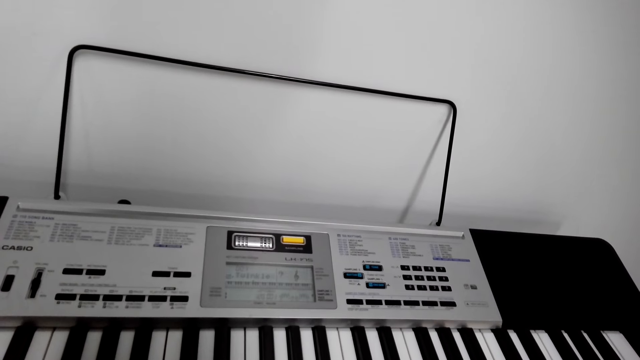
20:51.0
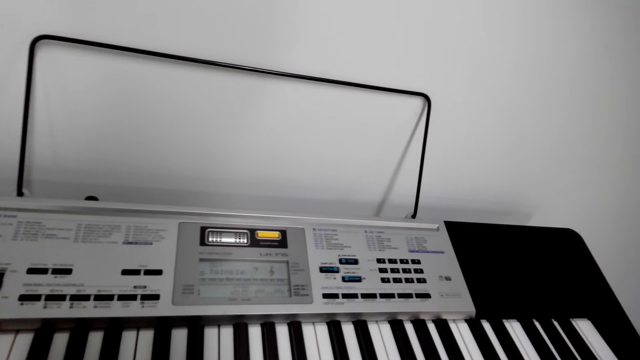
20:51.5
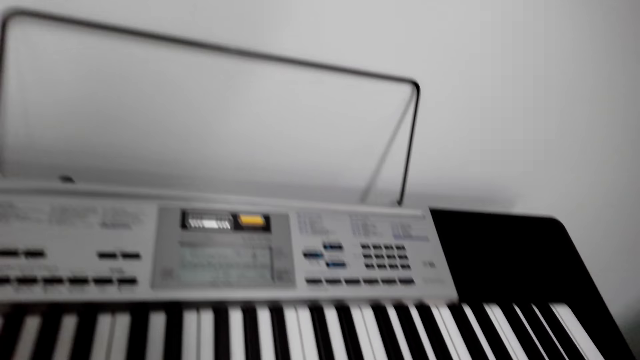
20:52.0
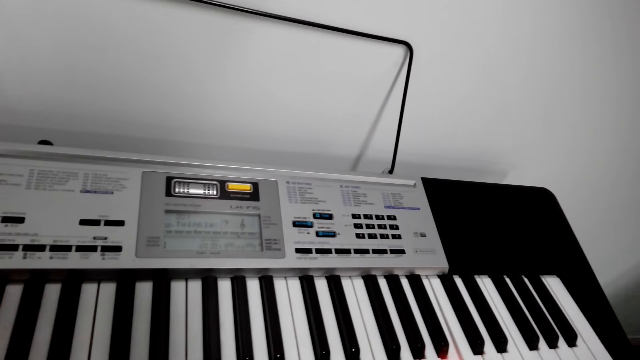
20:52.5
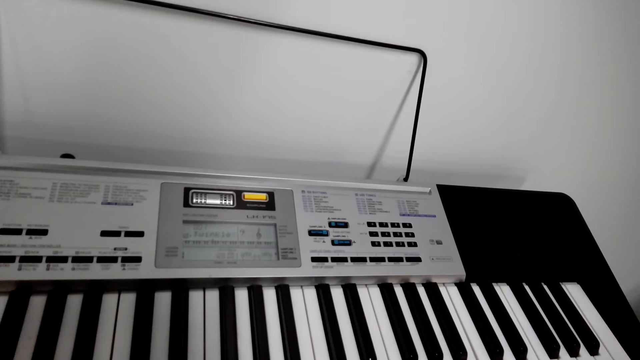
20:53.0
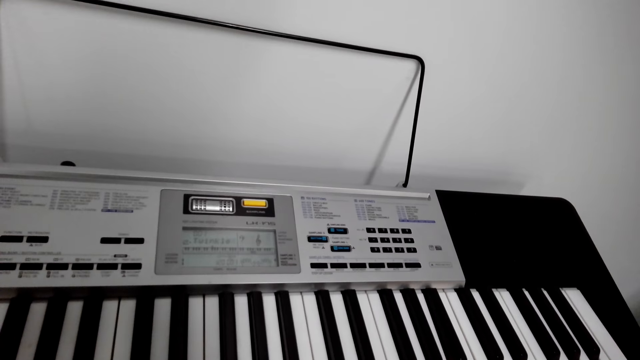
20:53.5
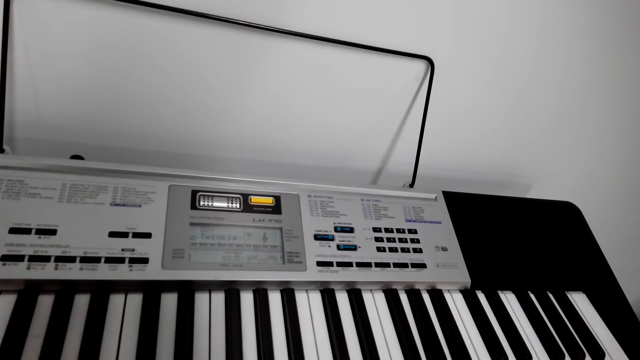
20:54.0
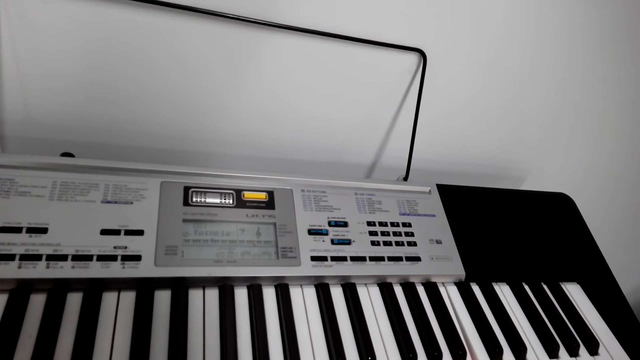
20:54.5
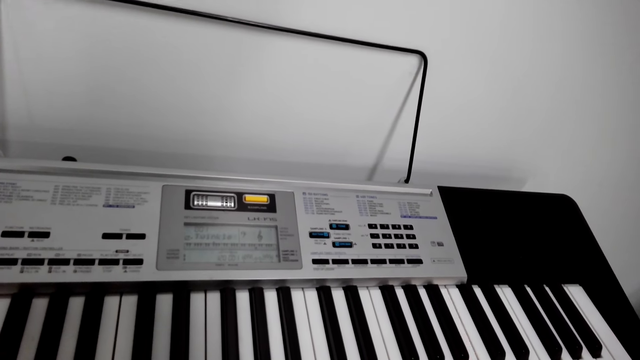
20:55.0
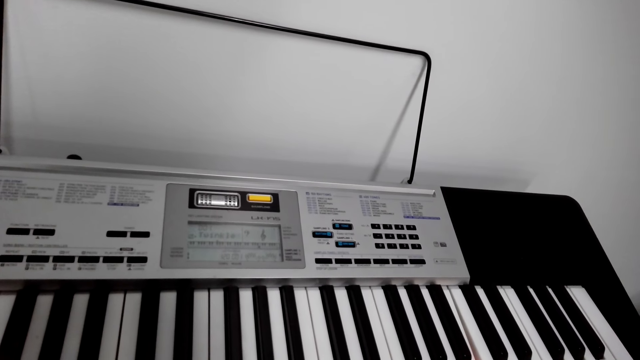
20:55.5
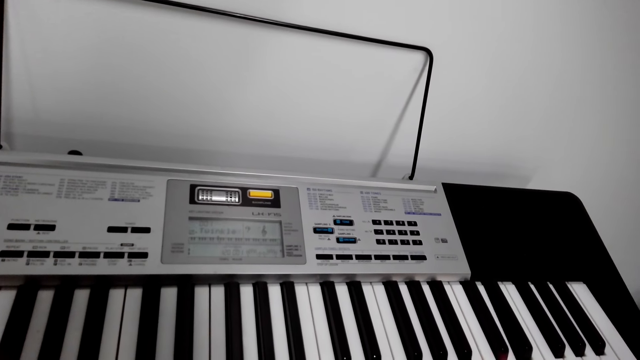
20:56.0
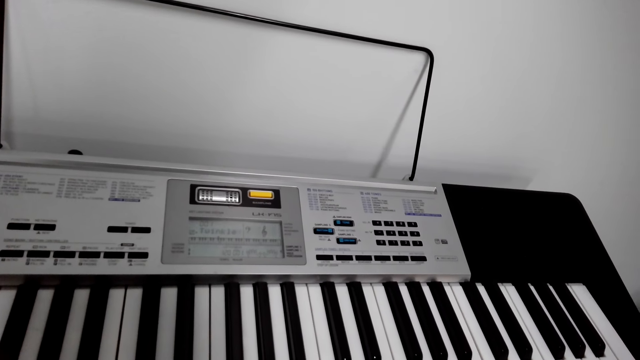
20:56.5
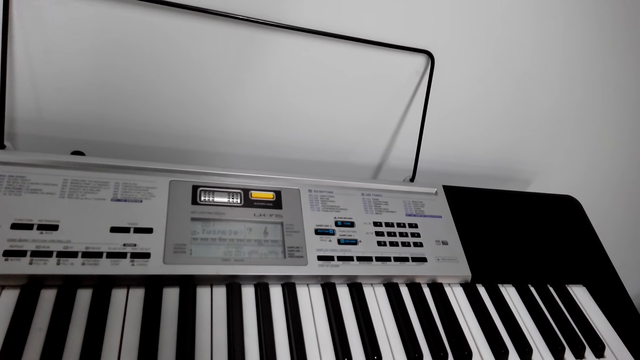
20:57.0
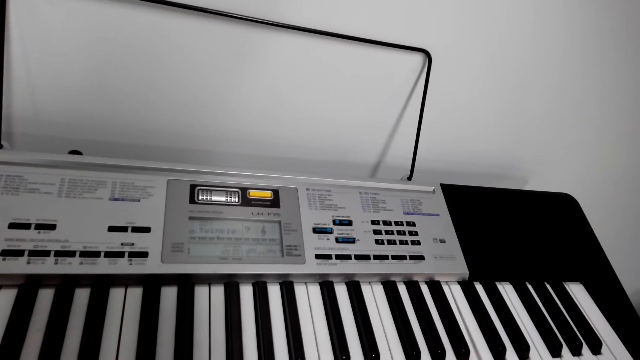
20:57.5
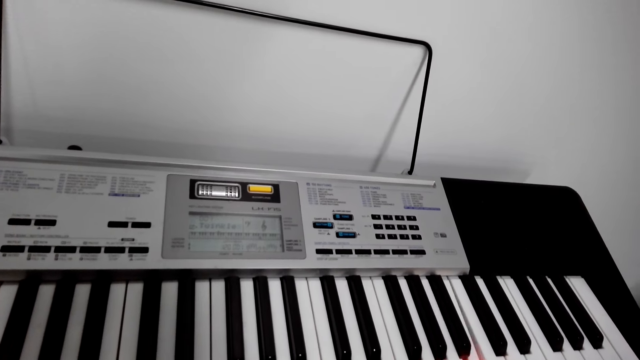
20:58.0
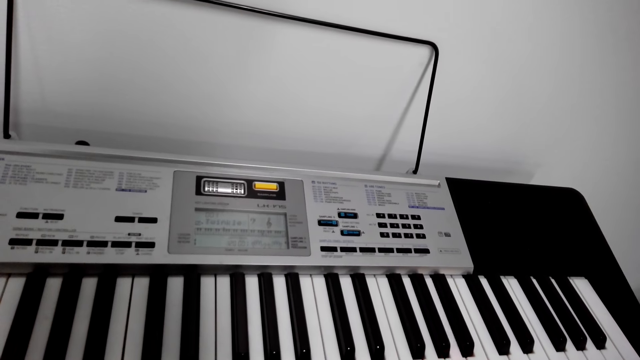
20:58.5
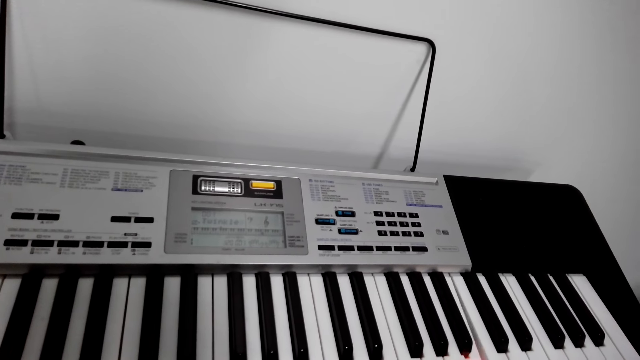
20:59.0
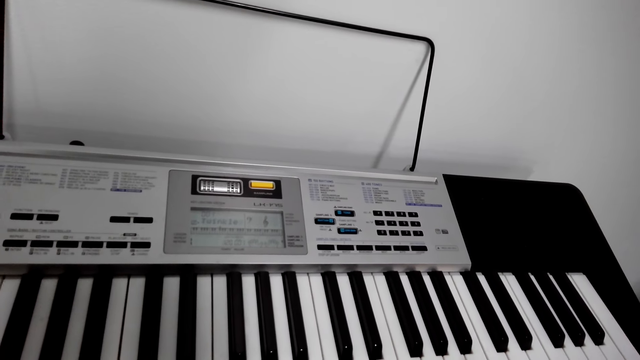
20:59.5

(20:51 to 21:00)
The camera wearer laughs while playing the piano.

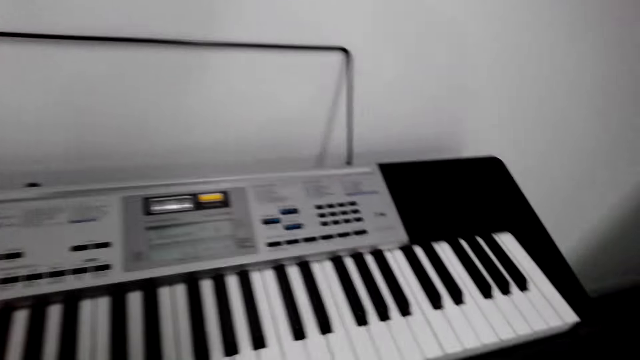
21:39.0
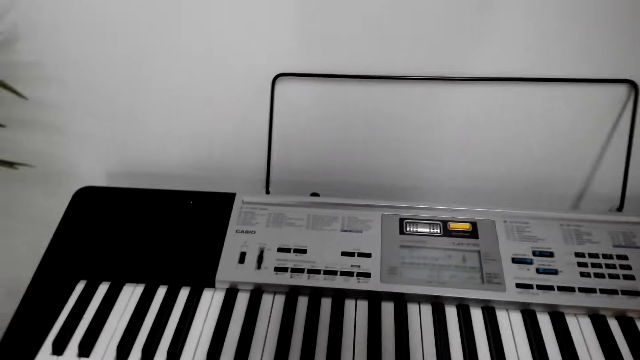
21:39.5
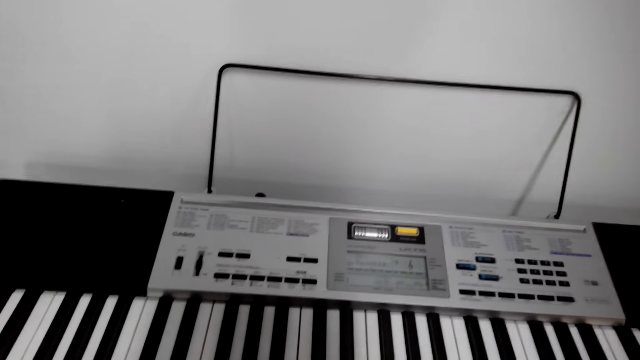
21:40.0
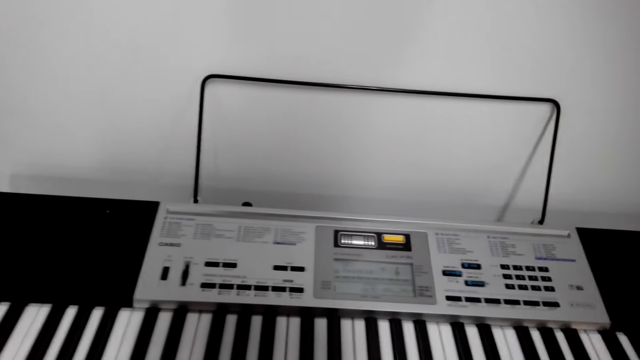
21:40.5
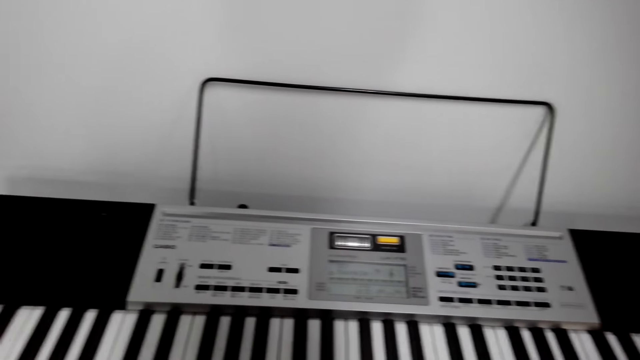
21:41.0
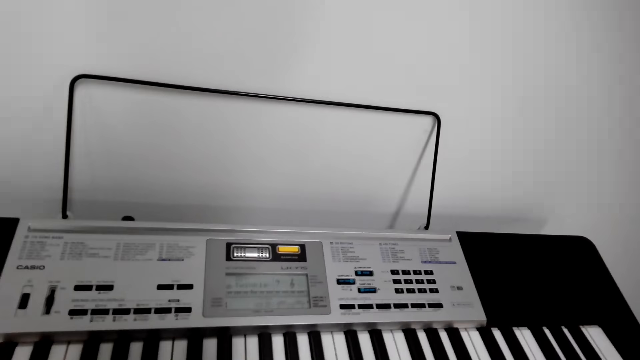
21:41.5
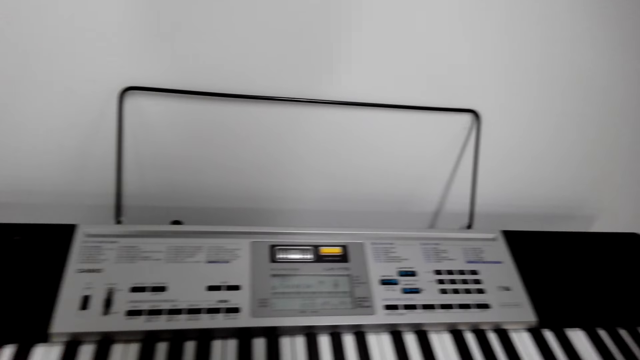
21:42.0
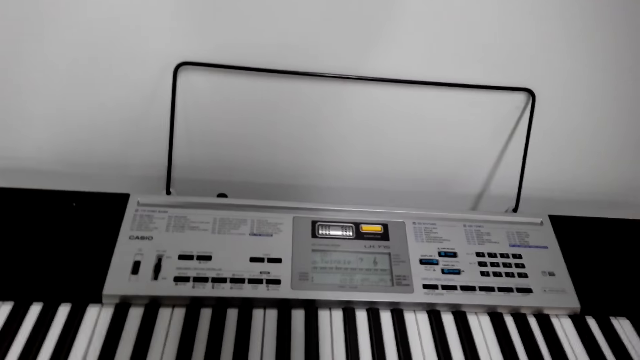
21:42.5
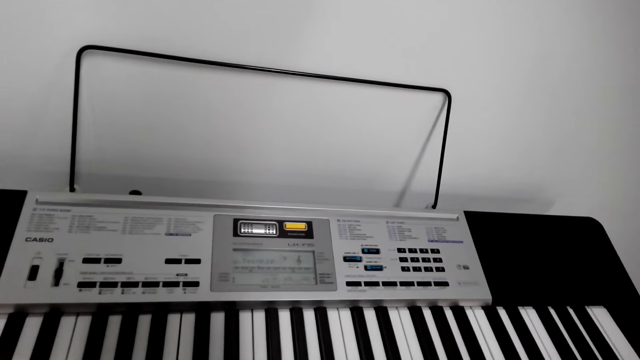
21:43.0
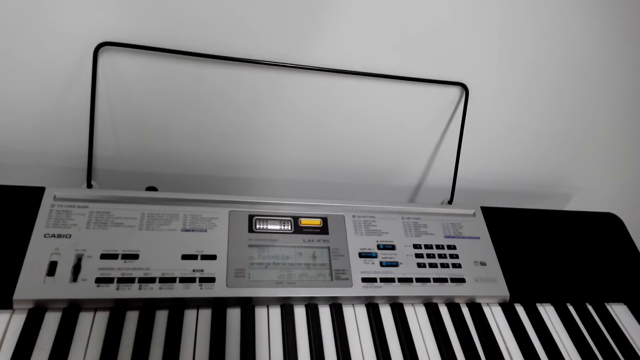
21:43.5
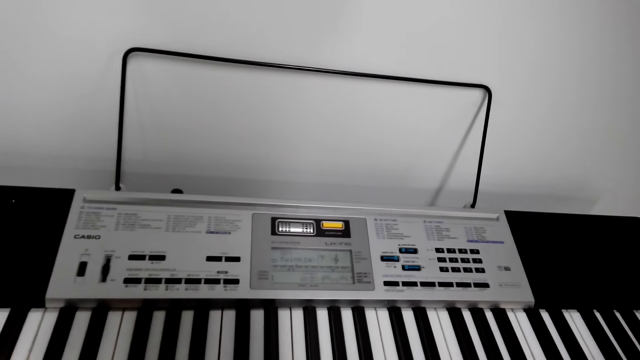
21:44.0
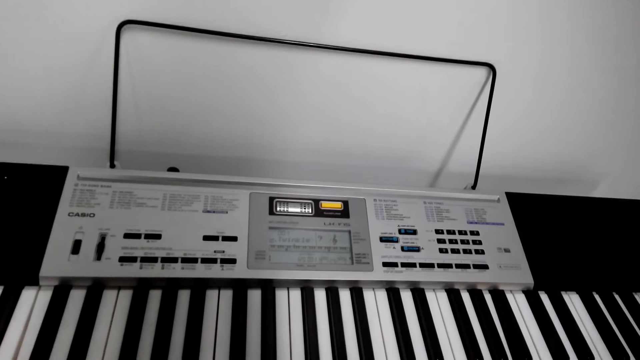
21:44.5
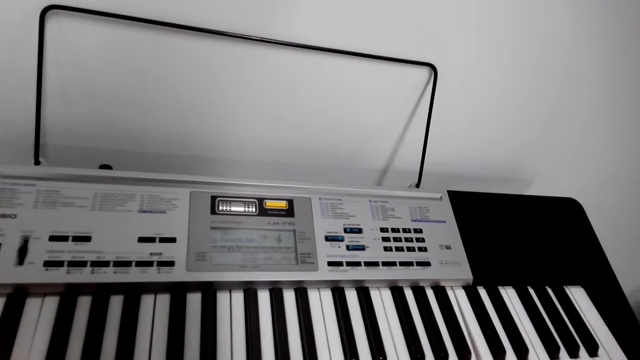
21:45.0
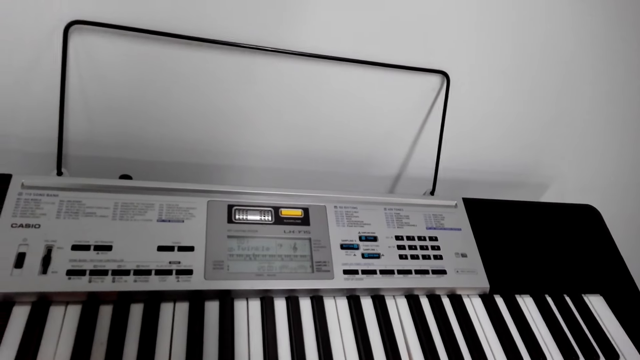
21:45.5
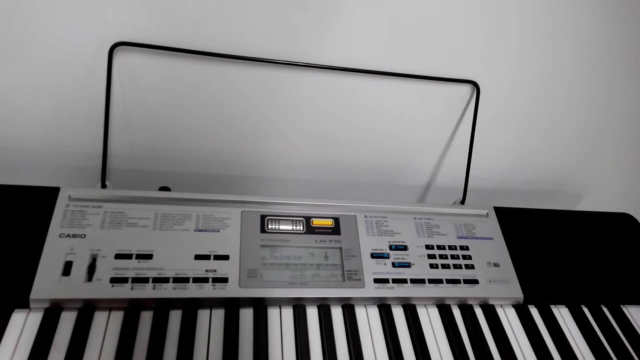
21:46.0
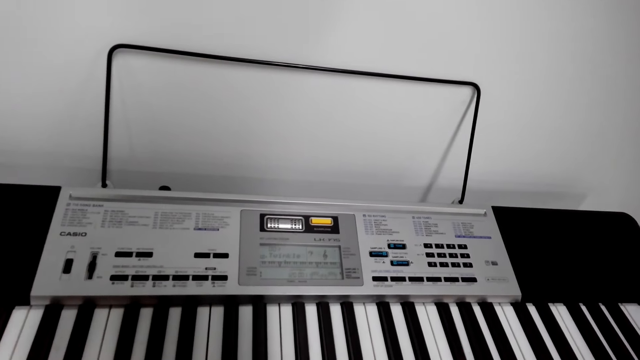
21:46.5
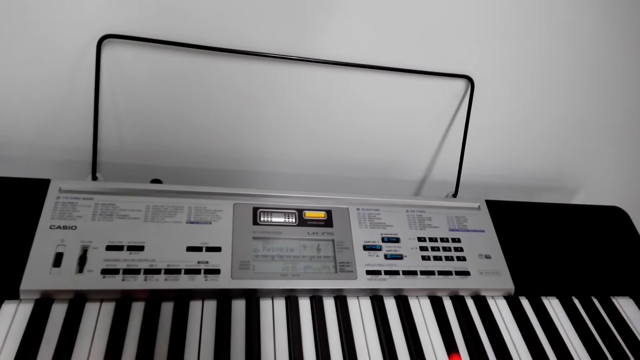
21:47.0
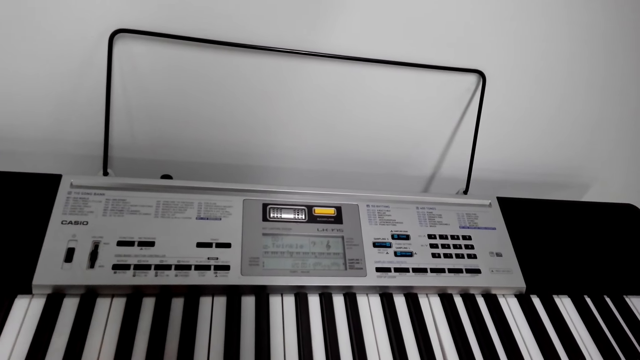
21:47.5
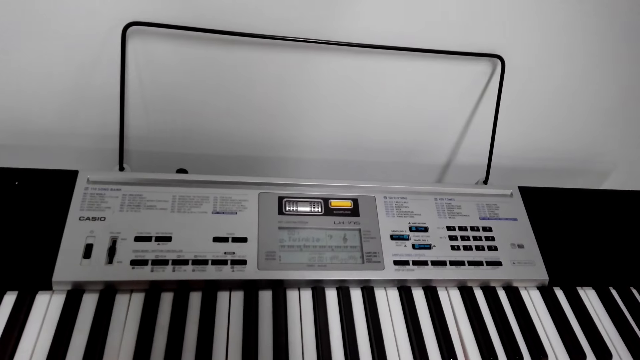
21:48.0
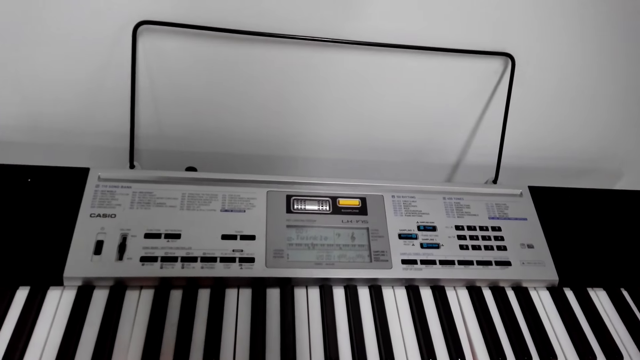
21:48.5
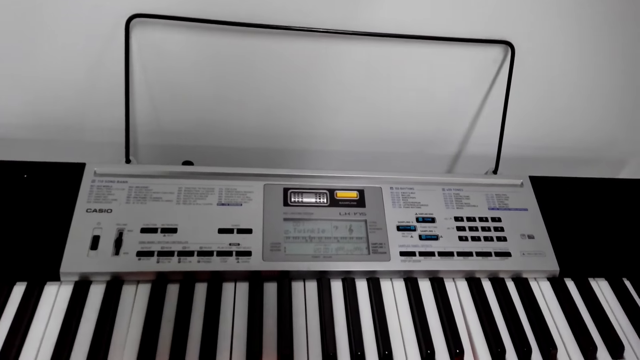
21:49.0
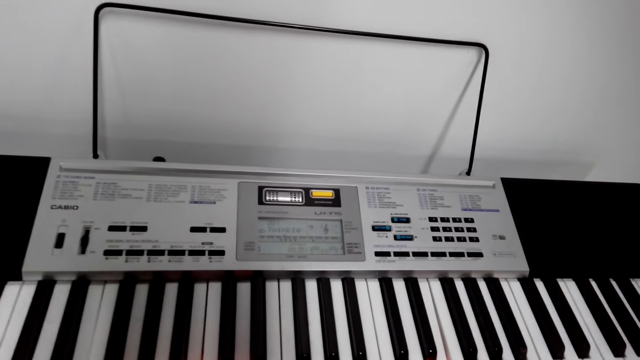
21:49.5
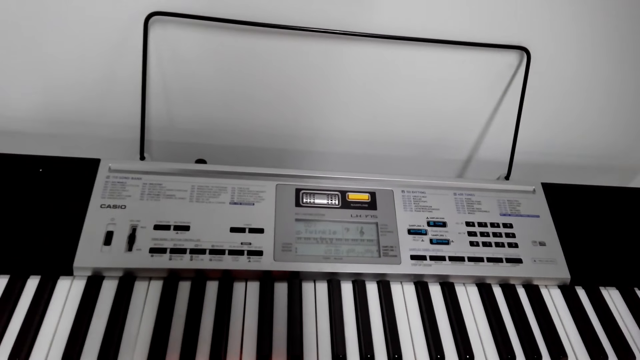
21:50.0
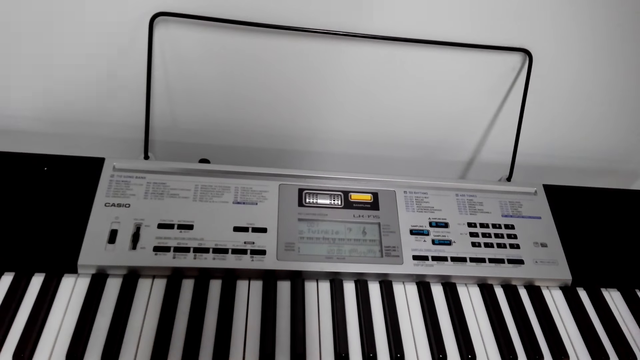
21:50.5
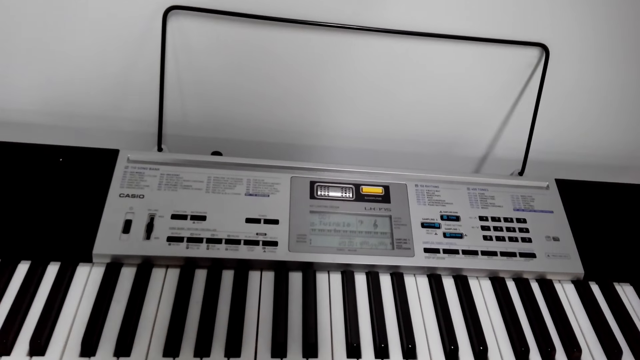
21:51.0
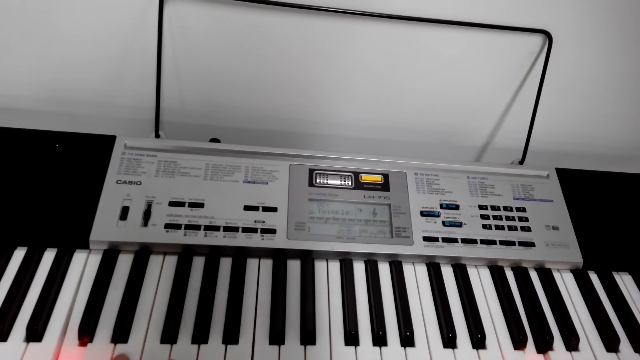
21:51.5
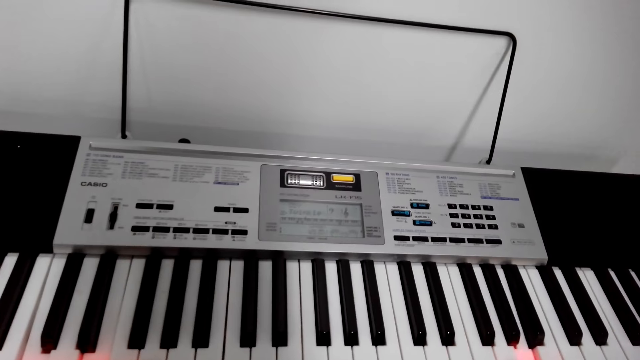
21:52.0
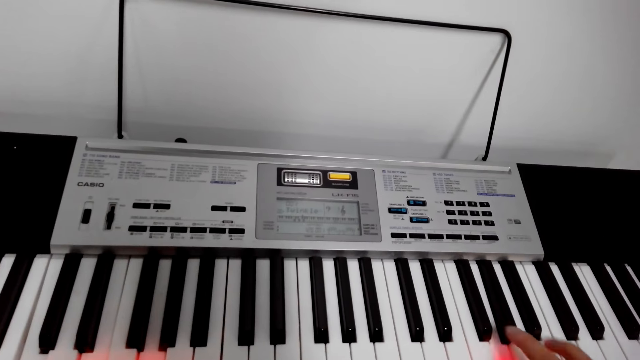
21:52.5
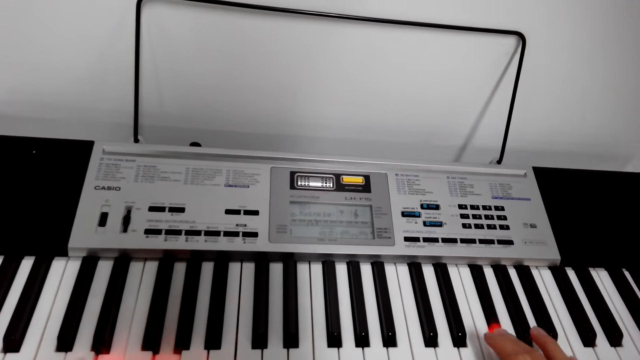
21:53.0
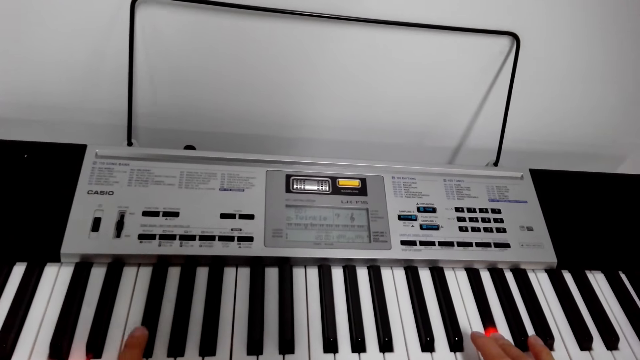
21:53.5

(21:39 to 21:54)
The camera wearer sighs.
